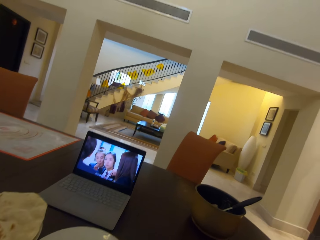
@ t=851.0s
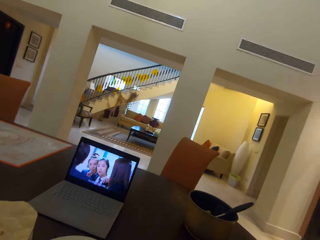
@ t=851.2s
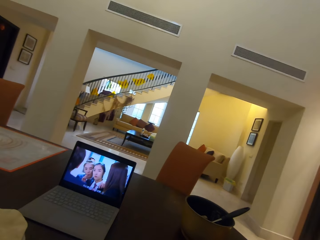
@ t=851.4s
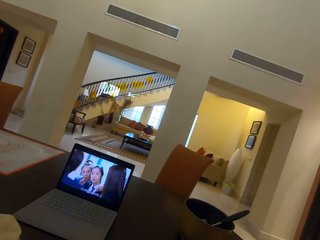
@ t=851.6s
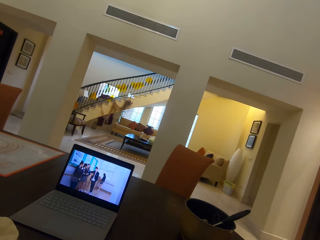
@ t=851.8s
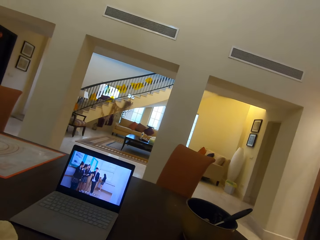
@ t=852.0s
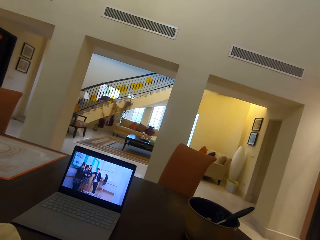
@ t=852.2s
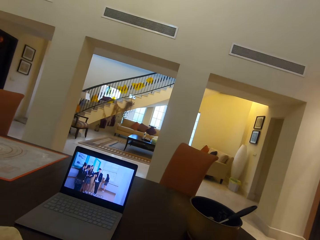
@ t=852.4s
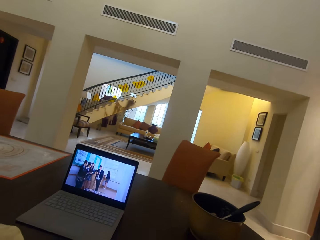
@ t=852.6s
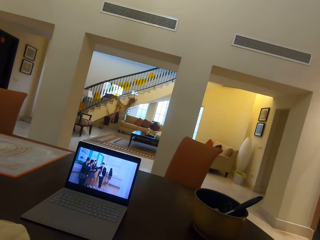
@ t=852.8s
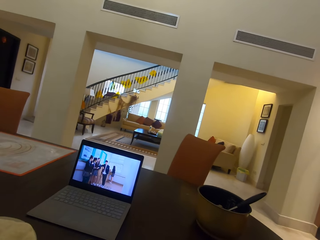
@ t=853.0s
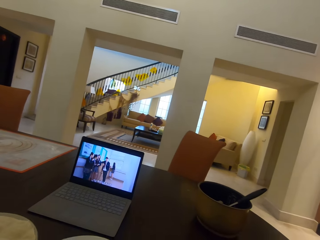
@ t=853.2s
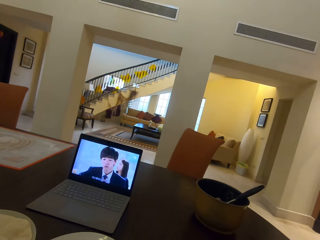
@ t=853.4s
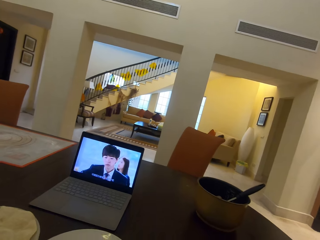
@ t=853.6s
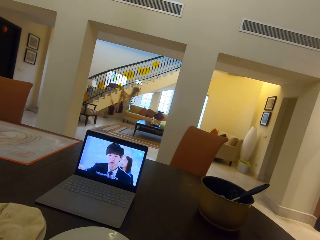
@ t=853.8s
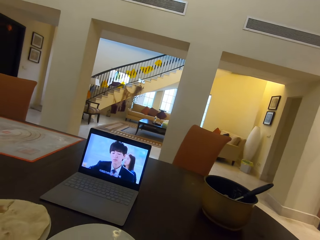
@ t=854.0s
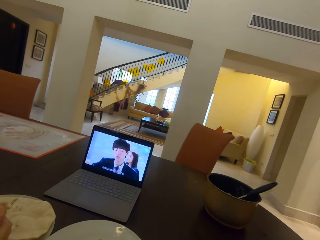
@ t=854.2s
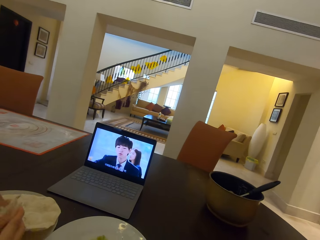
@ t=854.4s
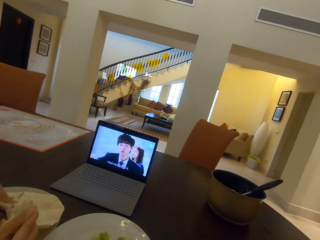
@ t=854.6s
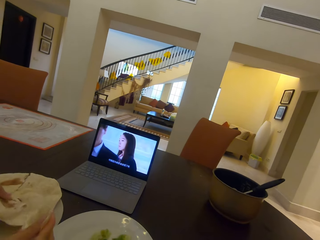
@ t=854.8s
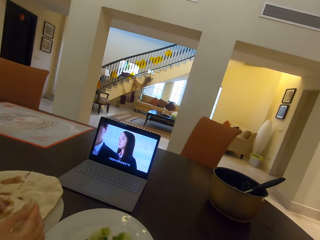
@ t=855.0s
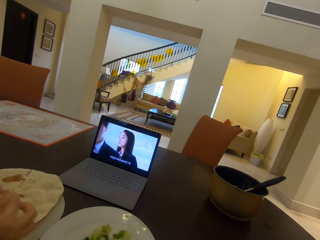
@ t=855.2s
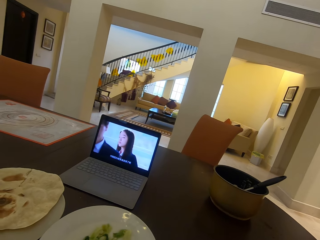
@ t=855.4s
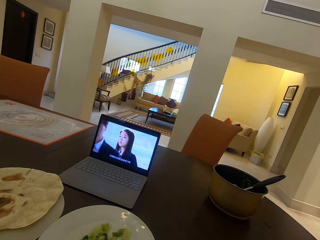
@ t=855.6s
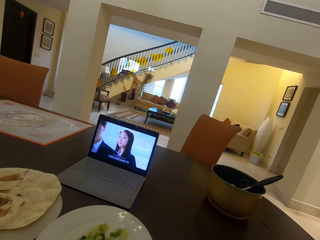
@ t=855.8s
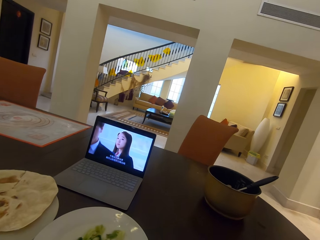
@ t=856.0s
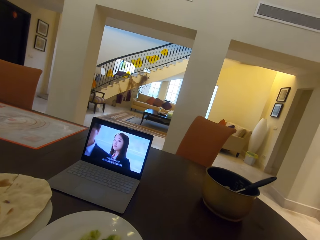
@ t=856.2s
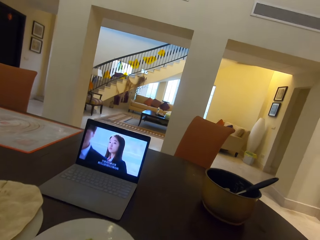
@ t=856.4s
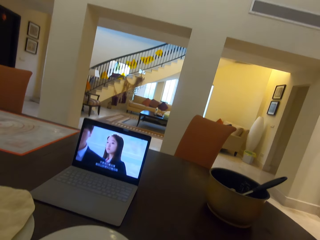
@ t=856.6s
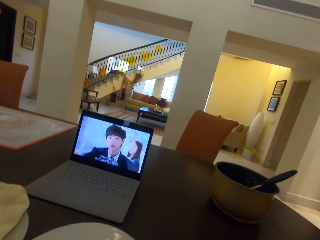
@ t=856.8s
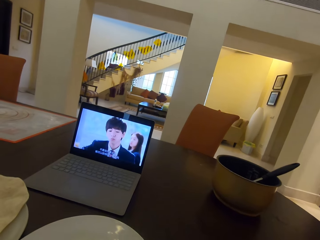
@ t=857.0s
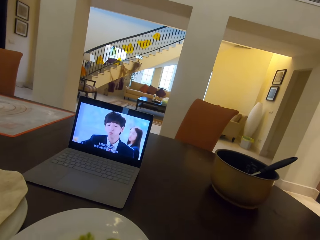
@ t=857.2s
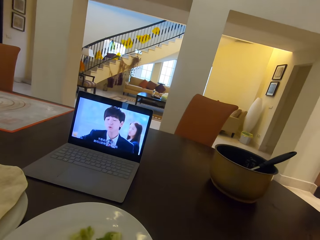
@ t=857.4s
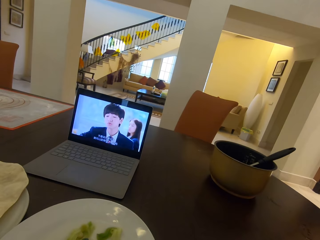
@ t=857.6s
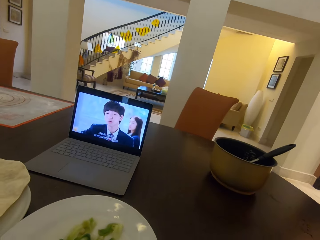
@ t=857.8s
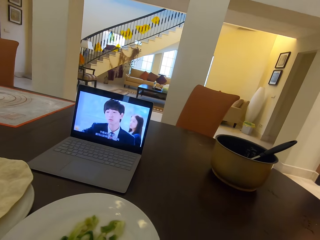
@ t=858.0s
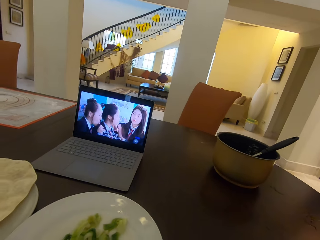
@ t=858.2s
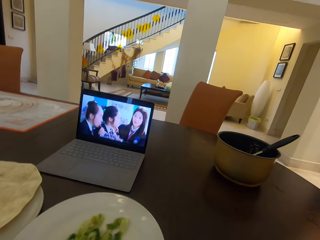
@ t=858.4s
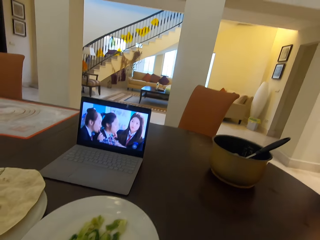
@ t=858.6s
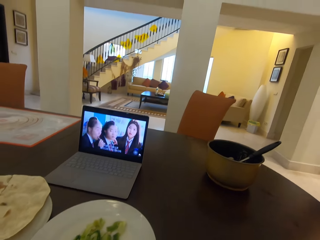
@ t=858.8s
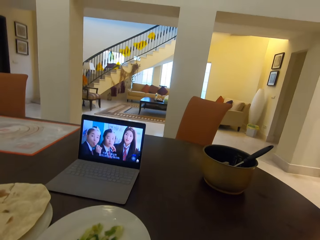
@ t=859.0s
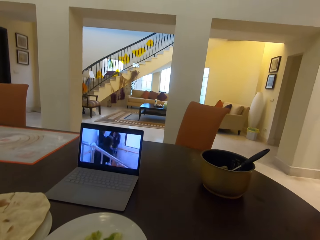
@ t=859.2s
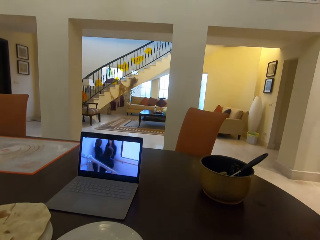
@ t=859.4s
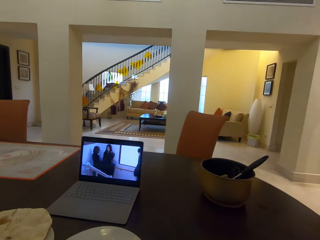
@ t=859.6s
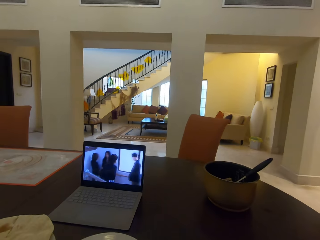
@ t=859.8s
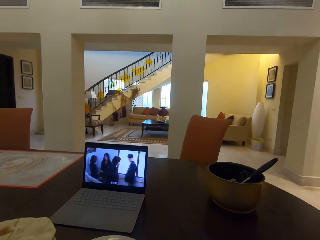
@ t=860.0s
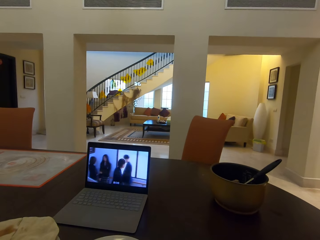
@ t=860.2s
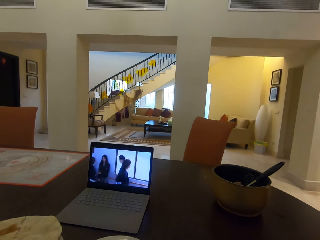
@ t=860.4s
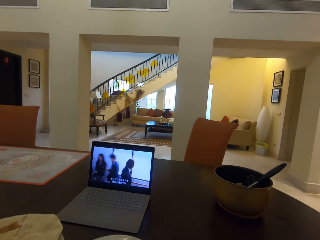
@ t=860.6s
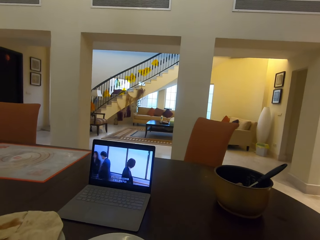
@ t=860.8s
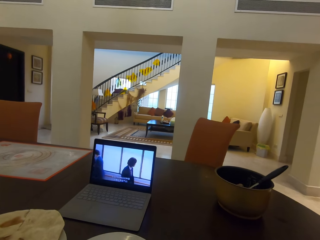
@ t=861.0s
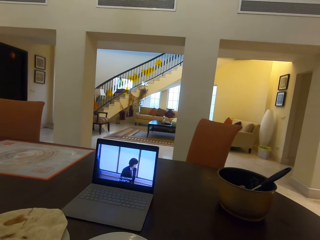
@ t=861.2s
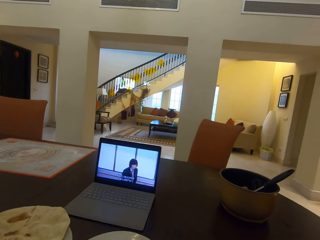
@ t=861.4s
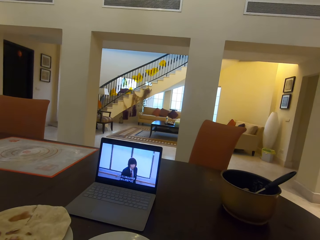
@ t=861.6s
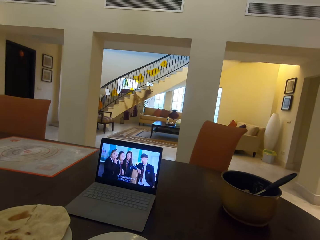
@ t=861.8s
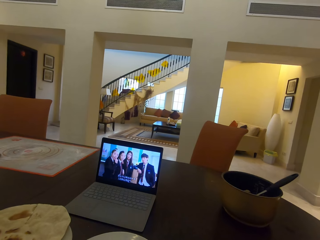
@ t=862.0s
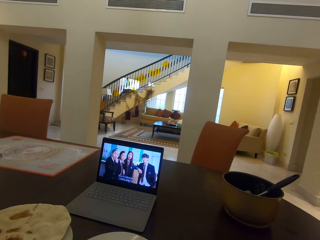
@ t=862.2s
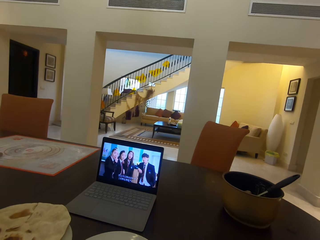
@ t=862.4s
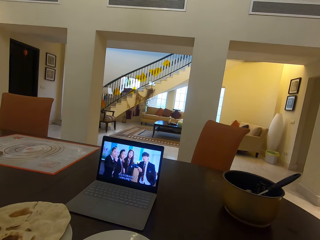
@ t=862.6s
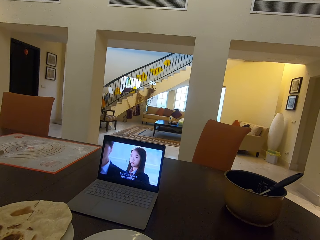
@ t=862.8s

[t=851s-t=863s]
A person picks up roti on a plate.

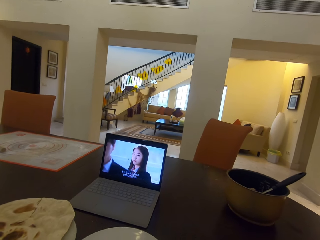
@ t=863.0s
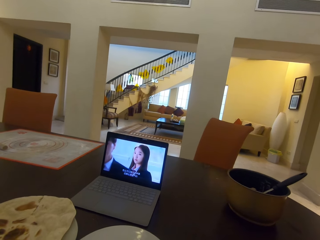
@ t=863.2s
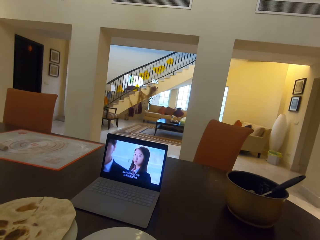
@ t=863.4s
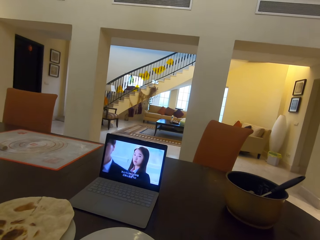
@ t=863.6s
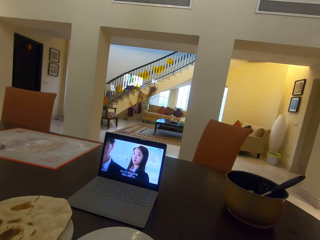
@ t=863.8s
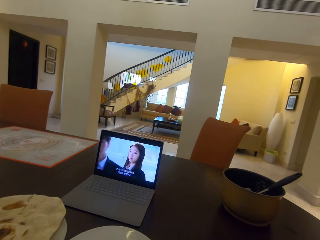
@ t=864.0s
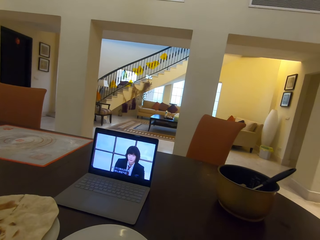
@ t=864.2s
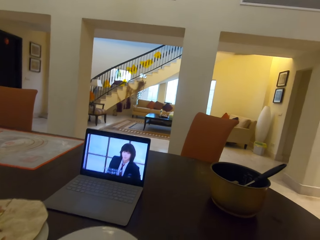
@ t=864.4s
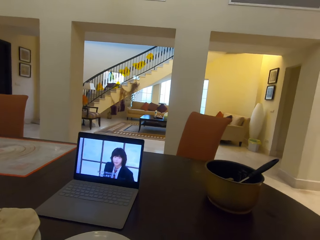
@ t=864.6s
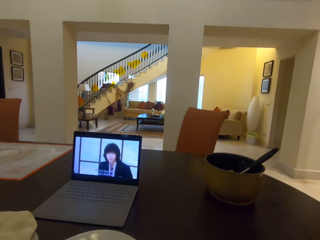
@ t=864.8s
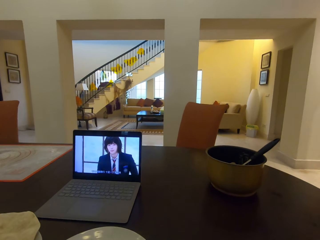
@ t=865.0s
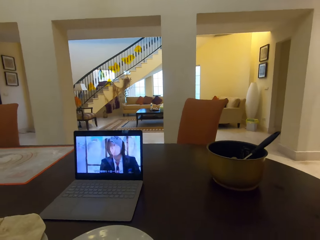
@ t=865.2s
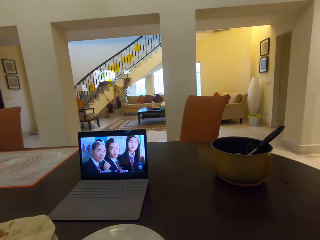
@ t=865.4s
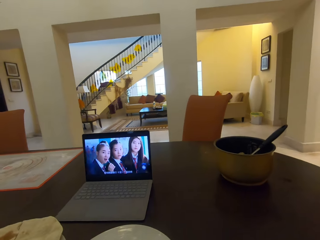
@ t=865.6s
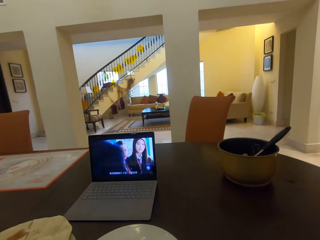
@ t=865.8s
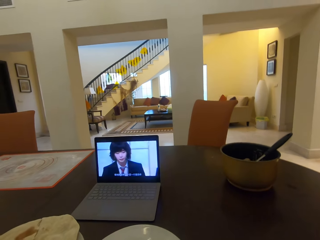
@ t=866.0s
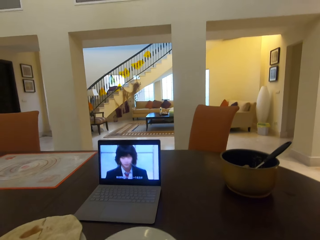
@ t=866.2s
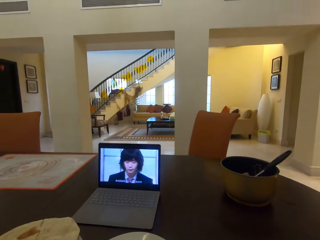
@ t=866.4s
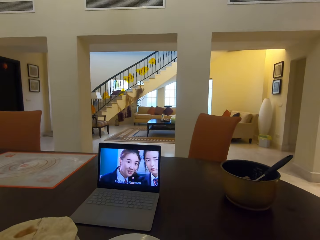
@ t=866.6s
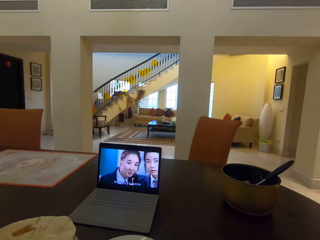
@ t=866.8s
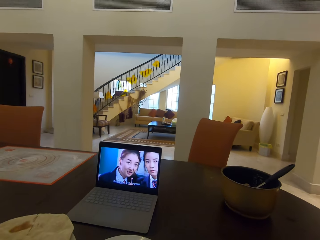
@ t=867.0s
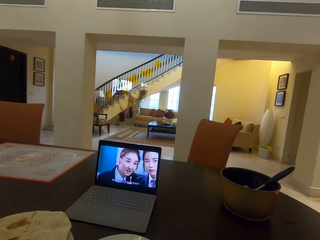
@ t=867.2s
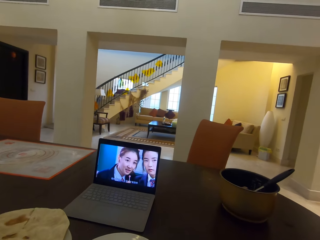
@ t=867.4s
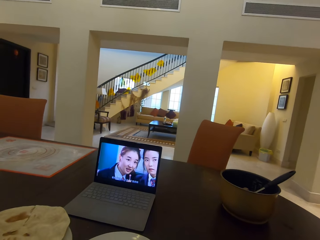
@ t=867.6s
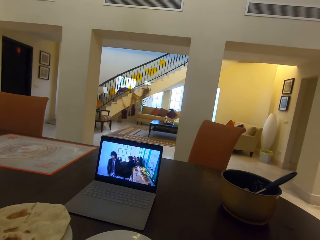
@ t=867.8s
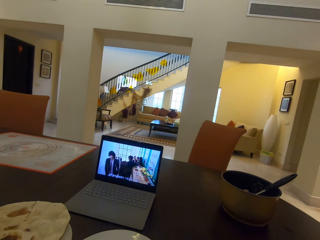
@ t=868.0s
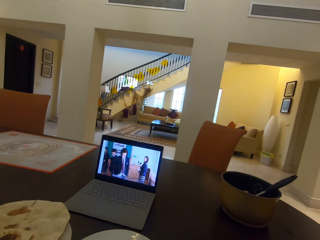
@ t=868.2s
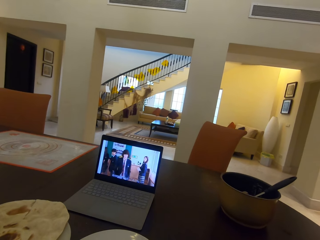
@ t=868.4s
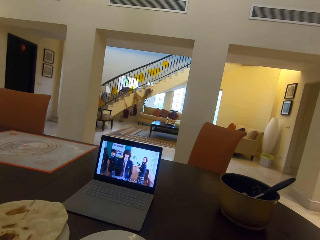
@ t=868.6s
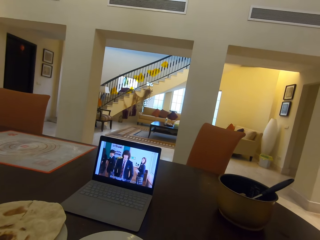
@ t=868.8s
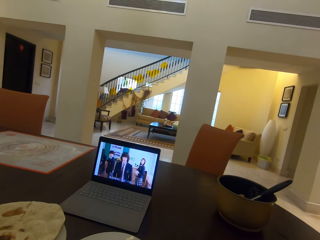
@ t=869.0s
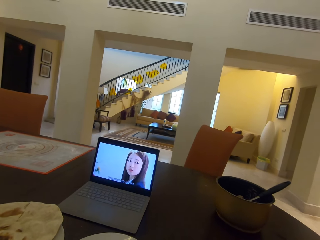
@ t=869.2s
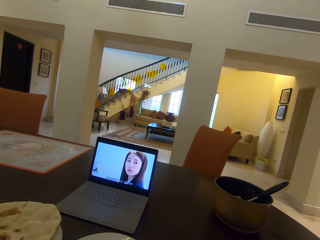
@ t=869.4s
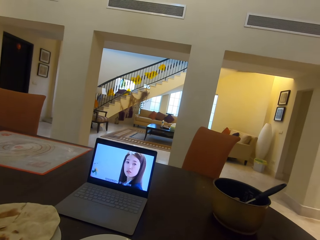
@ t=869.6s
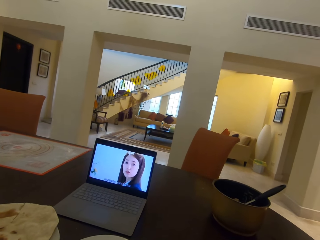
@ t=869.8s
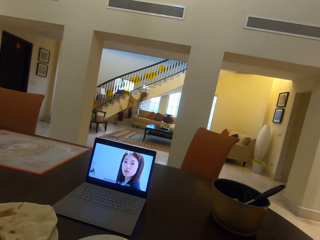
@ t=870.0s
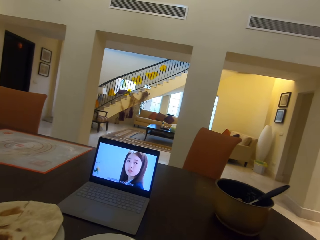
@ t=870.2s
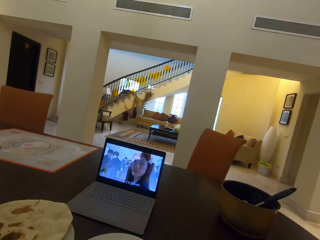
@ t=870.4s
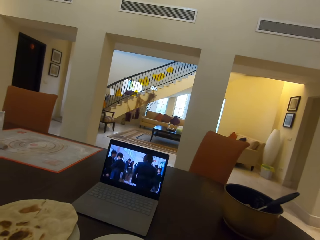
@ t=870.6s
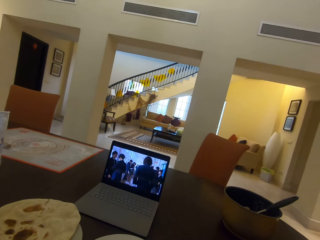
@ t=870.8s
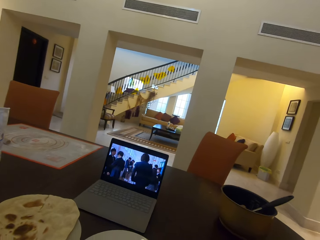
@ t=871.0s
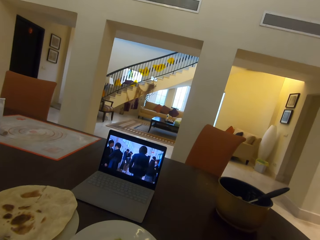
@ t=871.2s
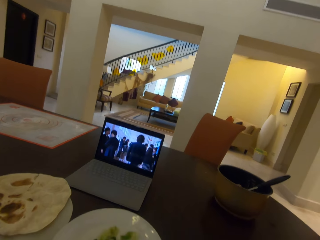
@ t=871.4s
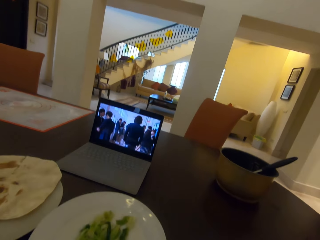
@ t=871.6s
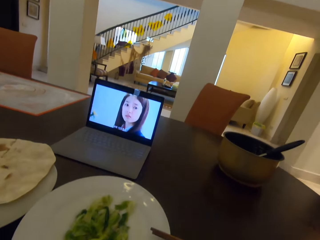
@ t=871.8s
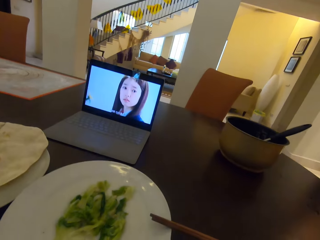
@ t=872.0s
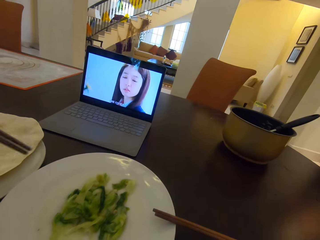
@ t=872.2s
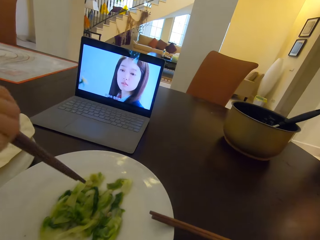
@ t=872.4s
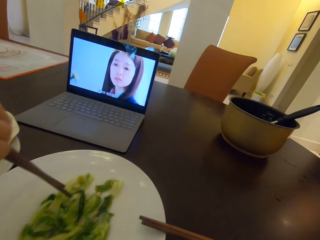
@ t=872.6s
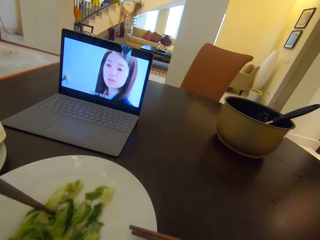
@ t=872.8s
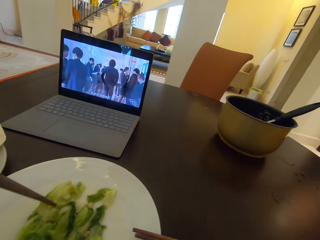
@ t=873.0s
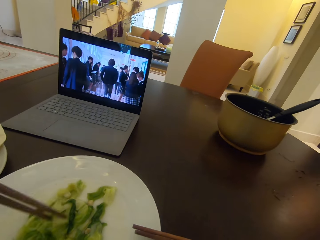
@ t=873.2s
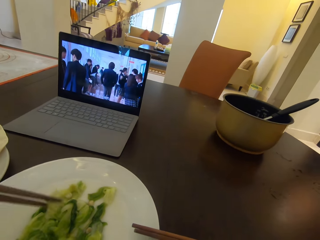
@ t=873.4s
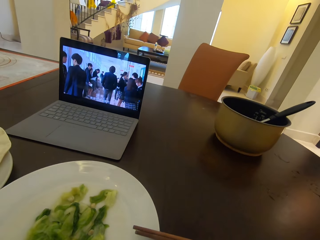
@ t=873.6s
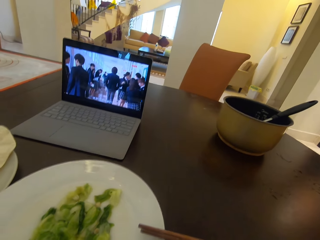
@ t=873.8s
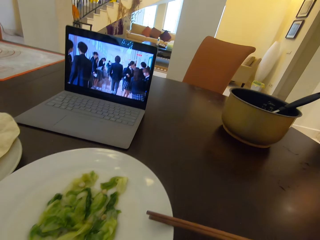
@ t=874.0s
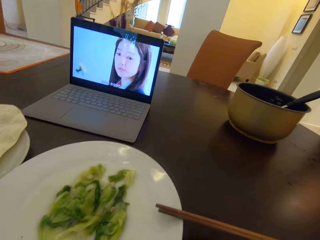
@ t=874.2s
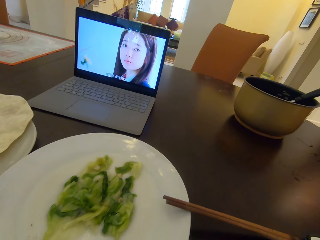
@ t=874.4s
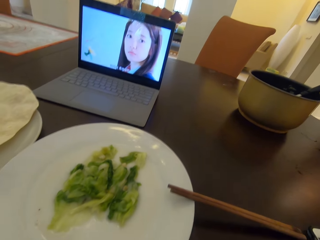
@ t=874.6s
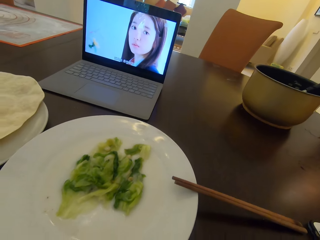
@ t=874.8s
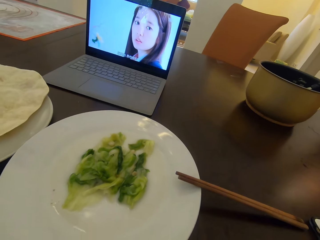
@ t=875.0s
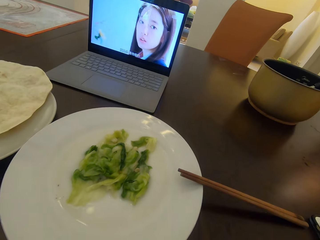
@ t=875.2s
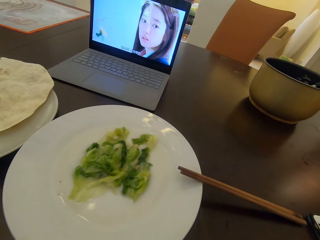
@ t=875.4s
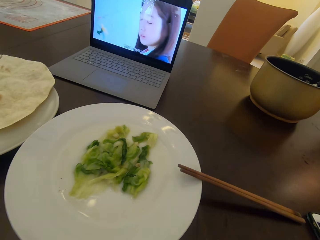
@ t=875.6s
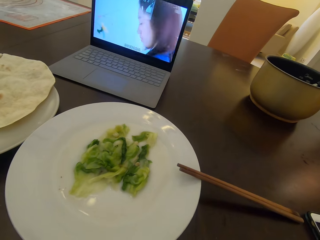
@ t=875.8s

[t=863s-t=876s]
The lady takes food from a second plate with chopsticks.
